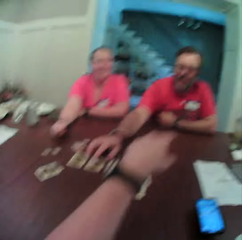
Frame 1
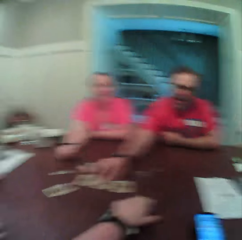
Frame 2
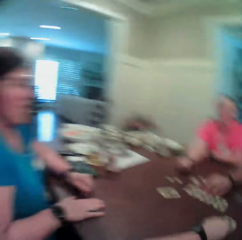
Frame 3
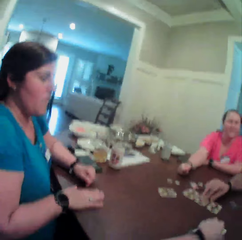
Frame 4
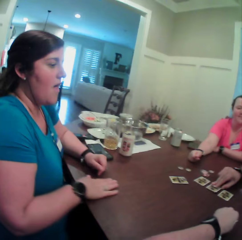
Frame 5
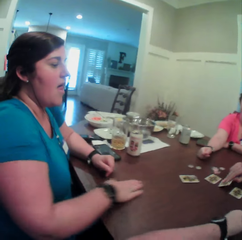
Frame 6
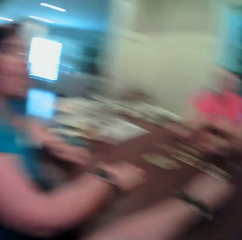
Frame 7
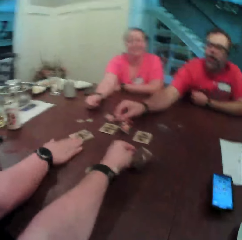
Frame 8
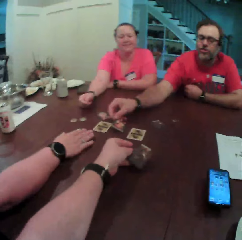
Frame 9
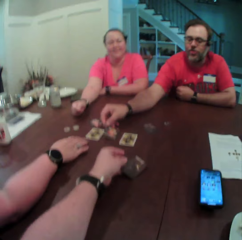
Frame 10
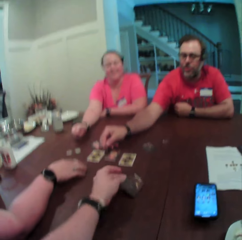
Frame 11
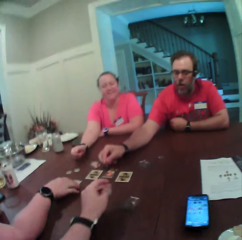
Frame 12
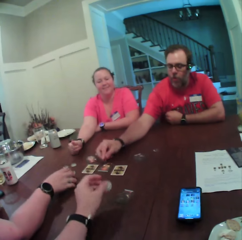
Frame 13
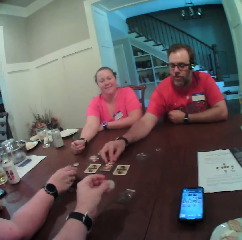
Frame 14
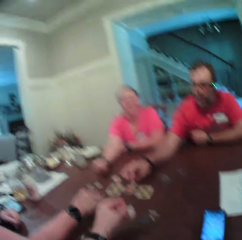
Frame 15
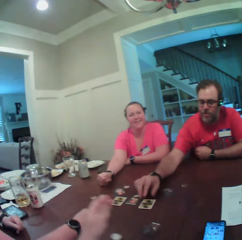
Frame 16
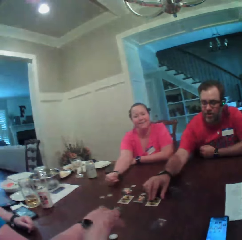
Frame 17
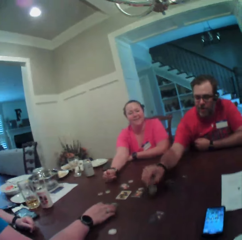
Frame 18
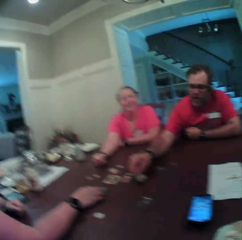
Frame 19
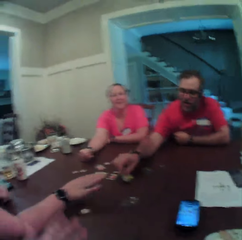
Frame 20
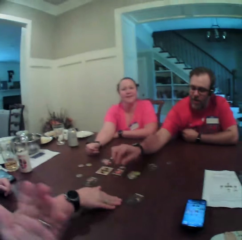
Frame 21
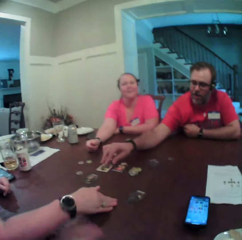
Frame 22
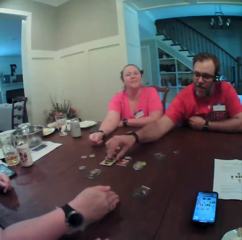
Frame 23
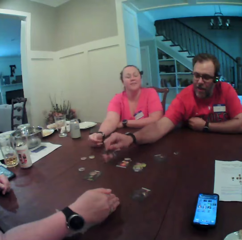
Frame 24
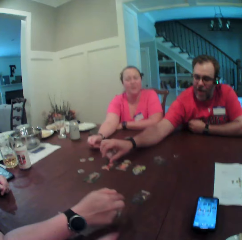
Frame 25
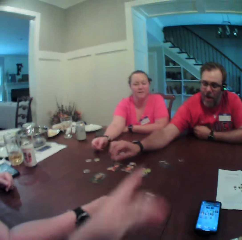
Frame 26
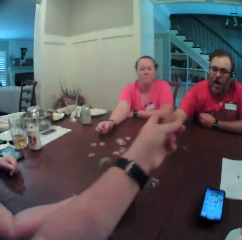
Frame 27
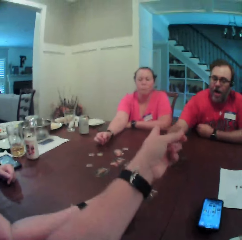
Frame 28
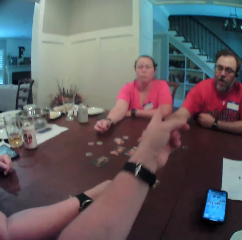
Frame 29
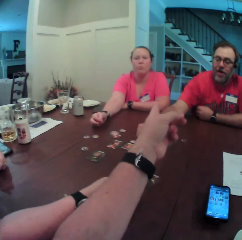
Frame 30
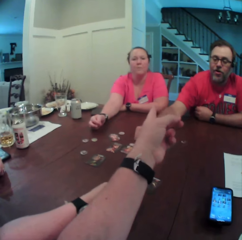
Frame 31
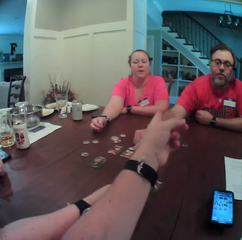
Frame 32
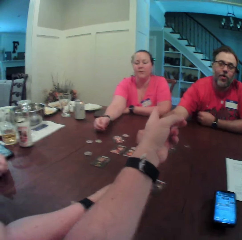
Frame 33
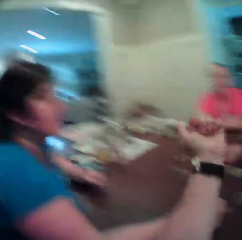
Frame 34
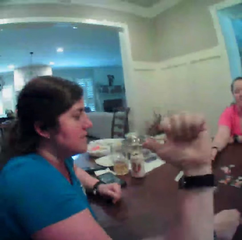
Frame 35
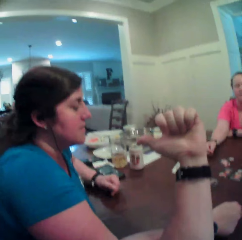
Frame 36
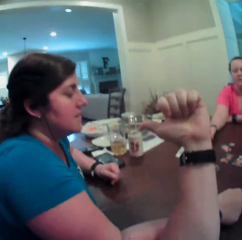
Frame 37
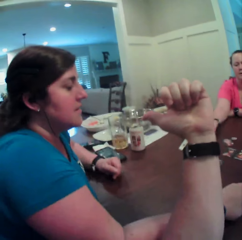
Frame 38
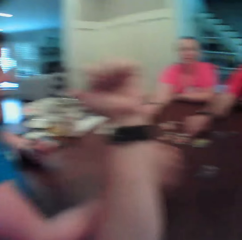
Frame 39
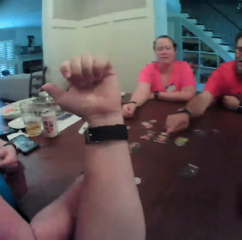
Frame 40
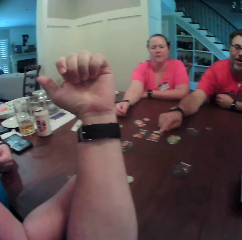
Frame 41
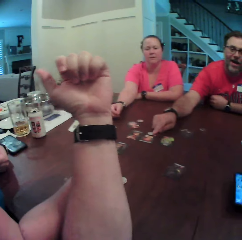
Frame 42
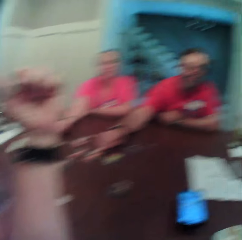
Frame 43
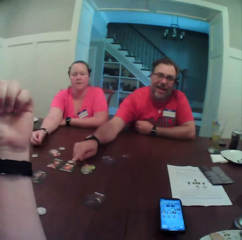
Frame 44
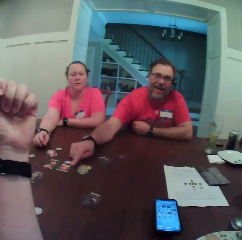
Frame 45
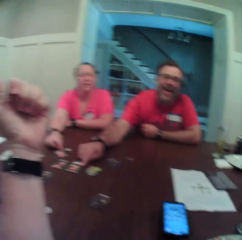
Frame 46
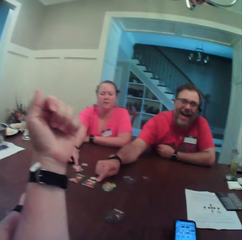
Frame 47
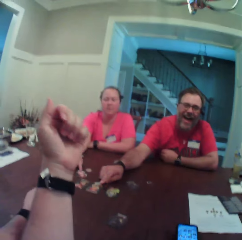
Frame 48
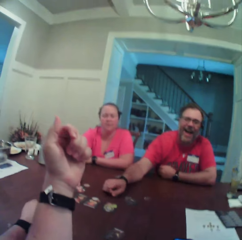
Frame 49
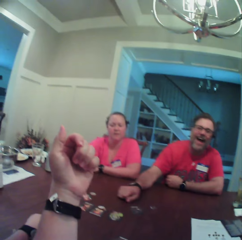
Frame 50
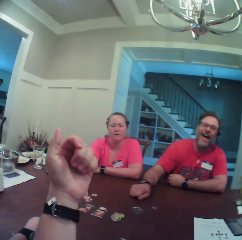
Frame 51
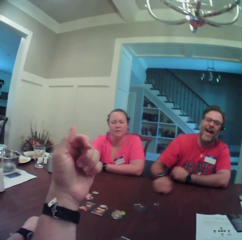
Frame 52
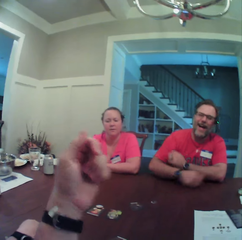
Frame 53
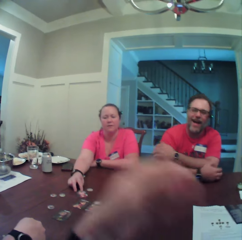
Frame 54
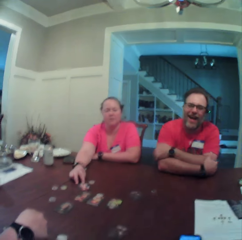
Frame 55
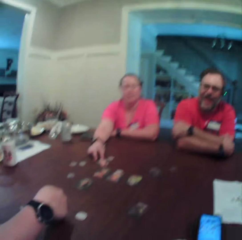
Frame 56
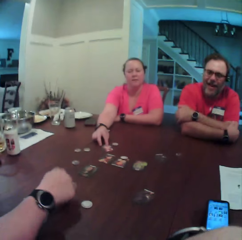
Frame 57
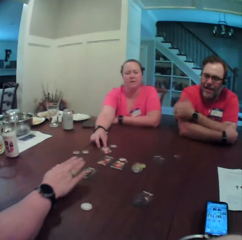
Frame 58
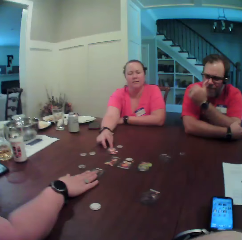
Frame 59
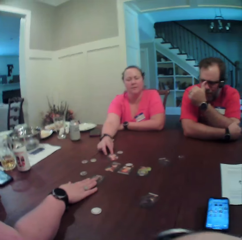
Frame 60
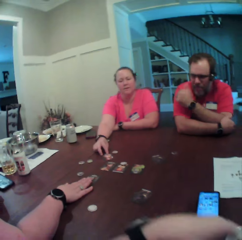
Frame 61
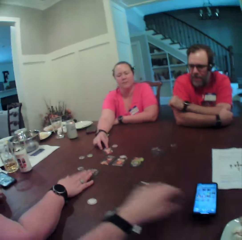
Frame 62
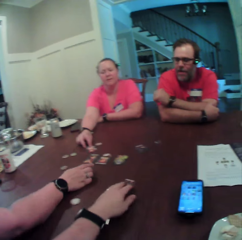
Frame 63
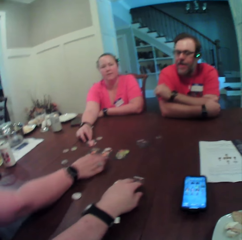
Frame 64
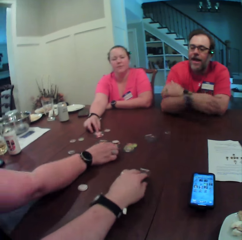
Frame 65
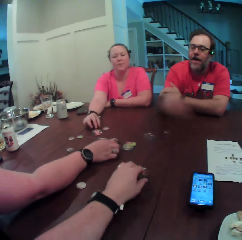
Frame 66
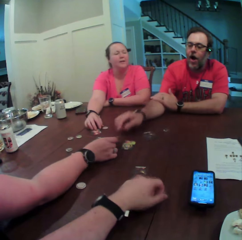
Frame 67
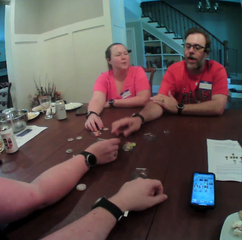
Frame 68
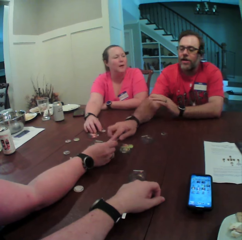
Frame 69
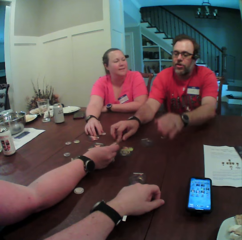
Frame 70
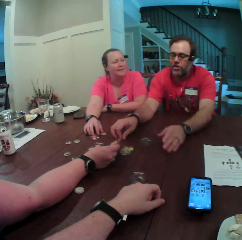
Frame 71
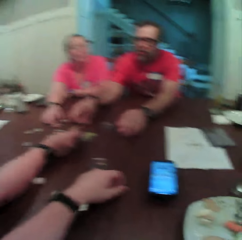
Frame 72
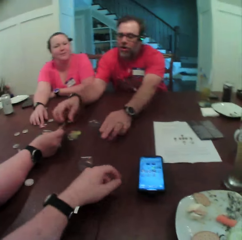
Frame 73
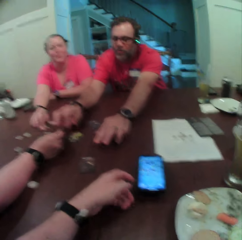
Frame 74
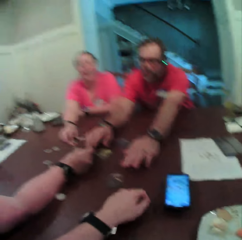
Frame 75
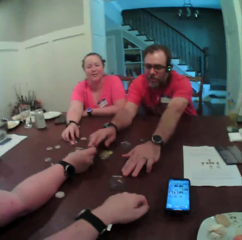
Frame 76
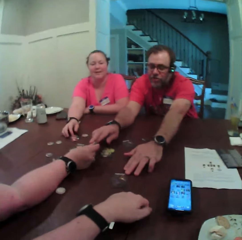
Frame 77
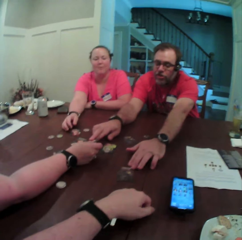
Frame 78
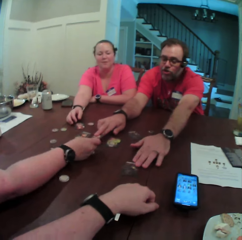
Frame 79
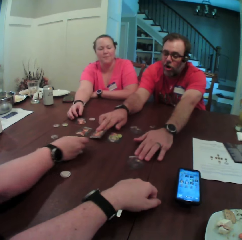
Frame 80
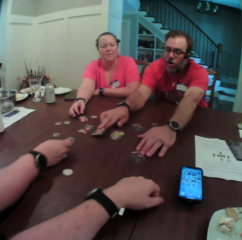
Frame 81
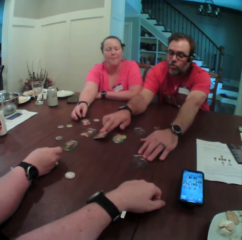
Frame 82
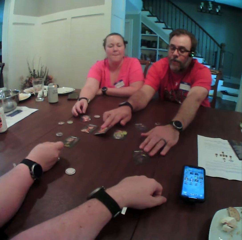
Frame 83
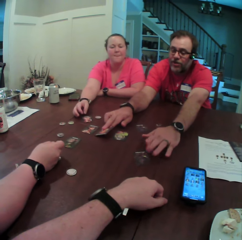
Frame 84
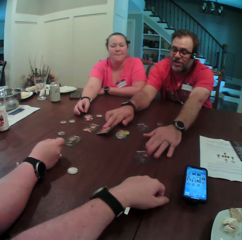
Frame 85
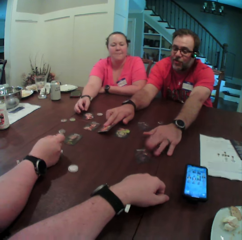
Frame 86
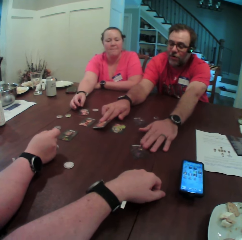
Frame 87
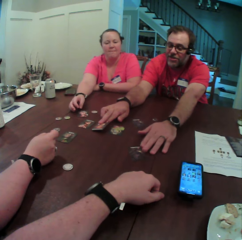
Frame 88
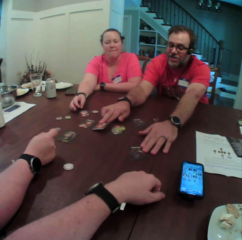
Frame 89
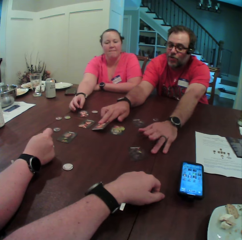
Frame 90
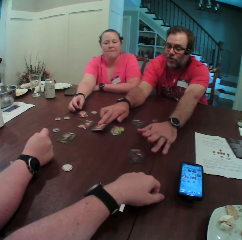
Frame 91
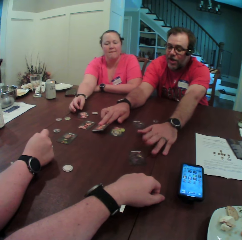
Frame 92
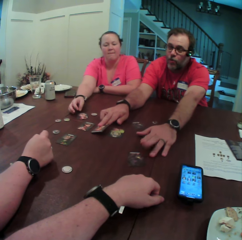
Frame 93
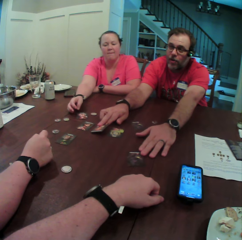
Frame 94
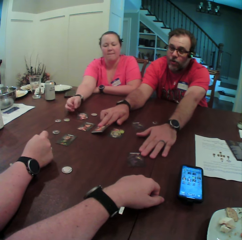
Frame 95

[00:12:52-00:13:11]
The camera wearer points at a man. The man flips a card with his right hand. The camera wearer flips the card on the table with his left hand. He flips a coin with his left hand. A woman flips the card with her right hand. The camera wearer drops the coin on the table with his left hand. The man flips the card with his right hand. The woman traps the coin on the table with her right hand. The man flips the card with his right hand. The camera wearer points at another woman with his left hand. The man taps the card on the table with his right hand. The camera wearer points at the first woman with his right hand. The man twitches his finger from his right hand. The first woman touches the cards with her right hand. The man drags his right hand on the table. The first woman hits the card with her right hand. Another woman hands the card to the man with her right hand. The man stretches his left hand across the table, drags the card on the table with his left hand, holds the card with his right hand, and taps the card with his left hand.

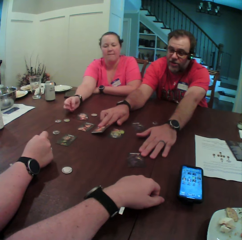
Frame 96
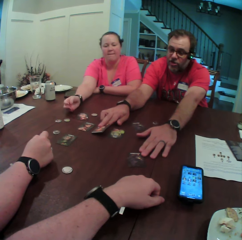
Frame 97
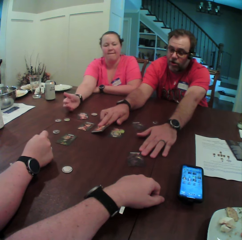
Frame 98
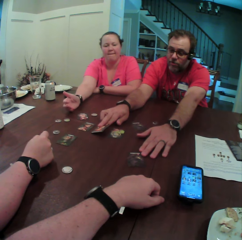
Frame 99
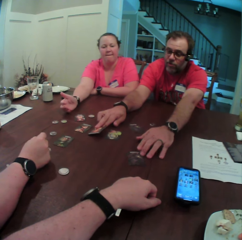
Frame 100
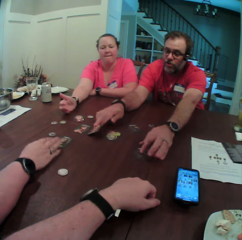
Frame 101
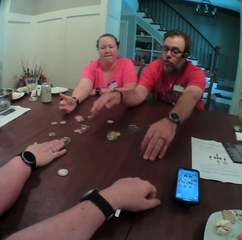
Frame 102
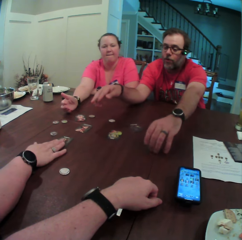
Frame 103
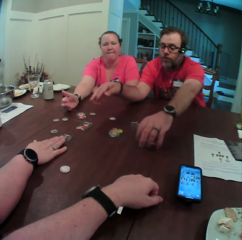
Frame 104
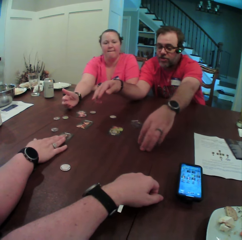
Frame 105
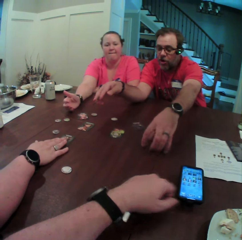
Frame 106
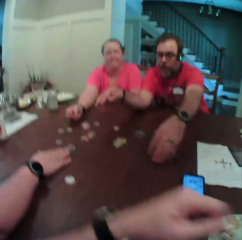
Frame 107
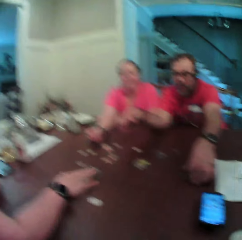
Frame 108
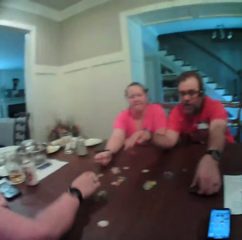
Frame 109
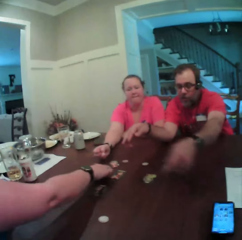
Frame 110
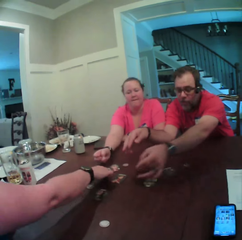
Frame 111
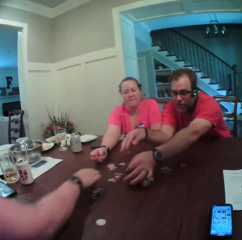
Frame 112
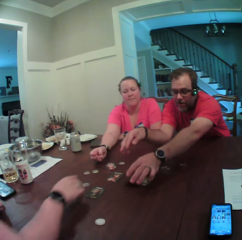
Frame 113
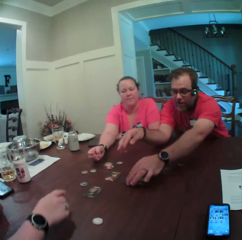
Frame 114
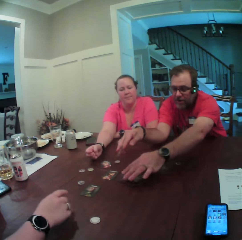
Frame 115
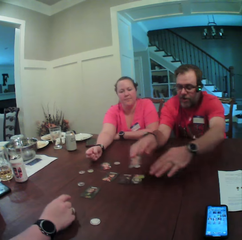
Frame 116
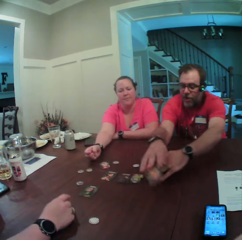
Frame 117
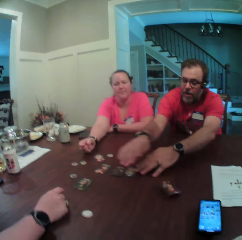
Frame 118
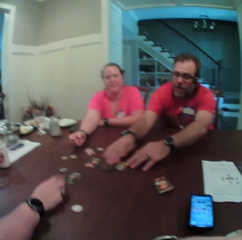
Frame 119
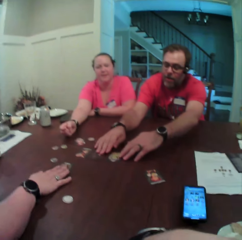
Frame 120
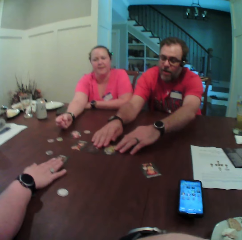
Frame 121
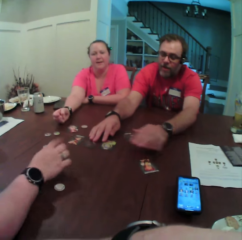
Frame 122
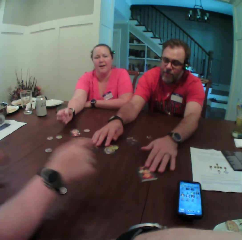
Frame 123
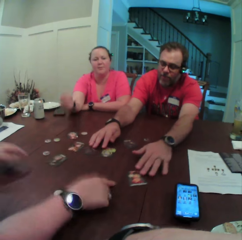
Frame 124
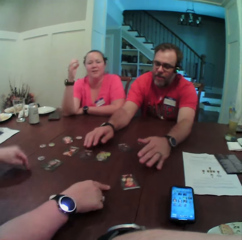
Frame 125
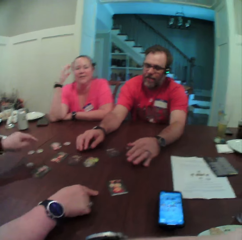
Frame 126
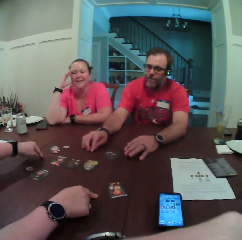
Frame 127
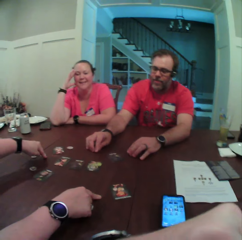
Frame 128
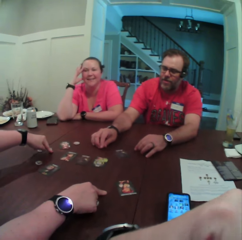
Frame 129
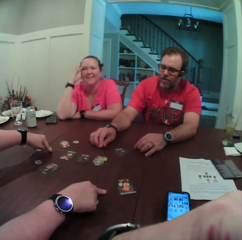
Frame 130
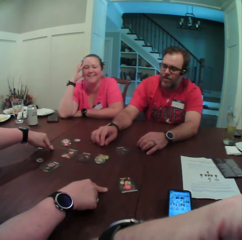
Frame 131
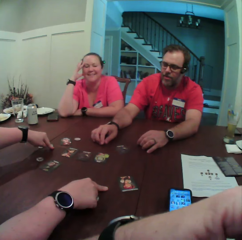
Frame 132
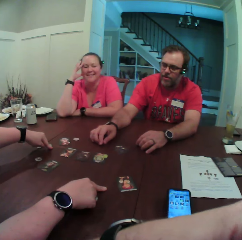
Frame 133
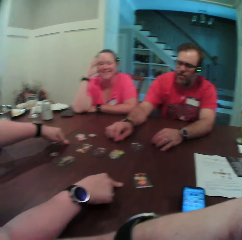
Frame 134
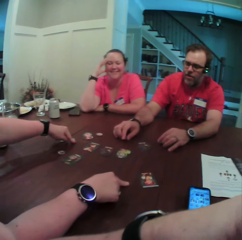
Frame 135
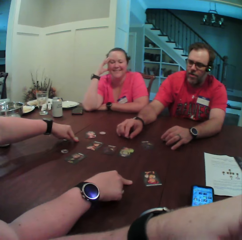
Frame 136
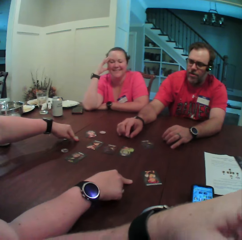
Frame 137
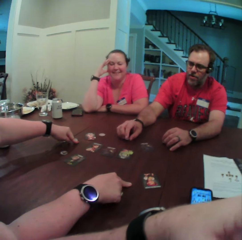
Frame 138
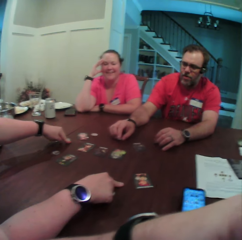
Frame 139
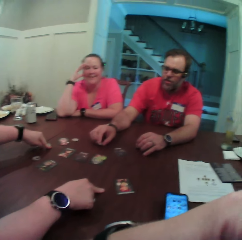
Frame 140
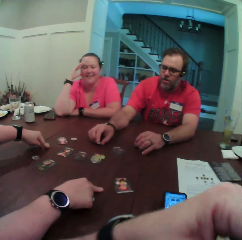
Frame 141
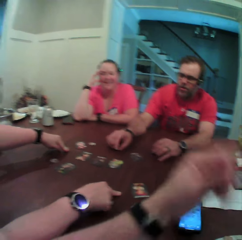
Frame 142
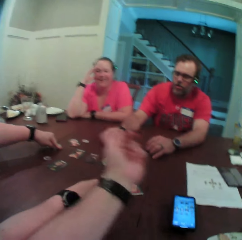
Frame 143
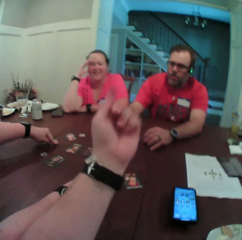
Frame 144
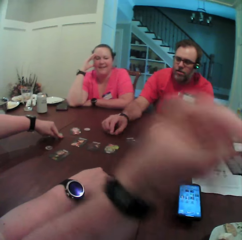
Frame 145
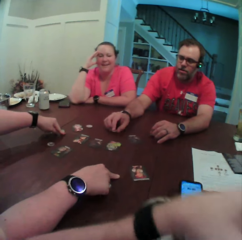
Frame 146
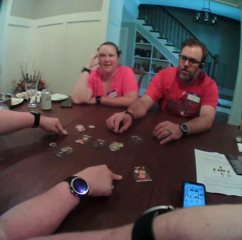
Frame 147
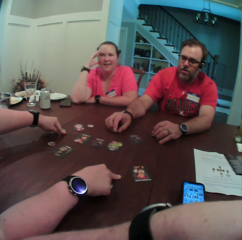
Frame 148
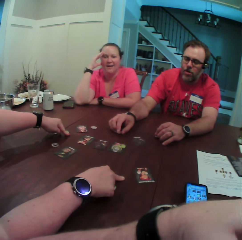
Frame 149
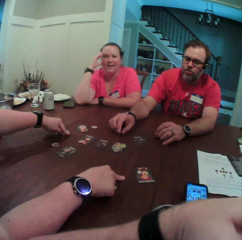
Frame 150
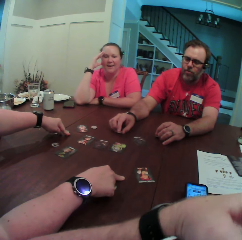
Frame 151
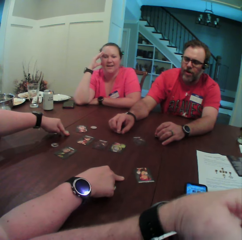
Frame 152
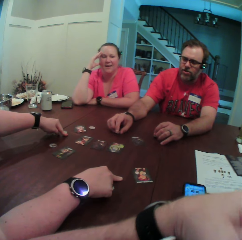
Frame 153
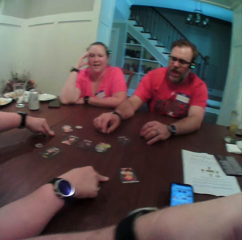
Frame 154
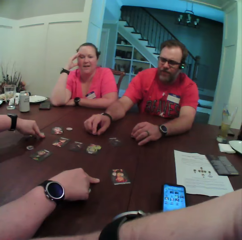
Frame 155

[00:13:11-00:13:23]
A woman opens her right hand and drags the card backward with her right hand. A man scrambles the card with his left hand, places the card on the table with his left hand, and throws the card on the table with his right hand. The woman holds the card with her right hand, raises her right hand from the card, touches the table with her right hand, and touches the table with her left hand. The camera wearer gesticulates with his left hand.
